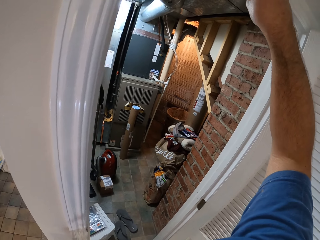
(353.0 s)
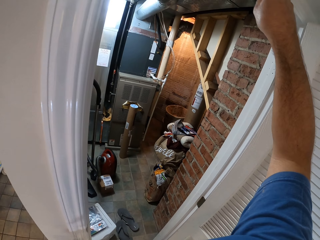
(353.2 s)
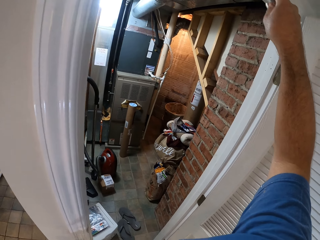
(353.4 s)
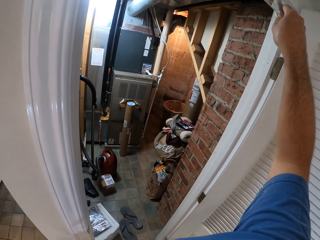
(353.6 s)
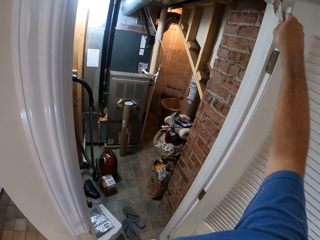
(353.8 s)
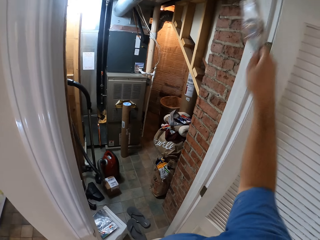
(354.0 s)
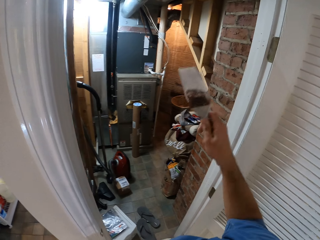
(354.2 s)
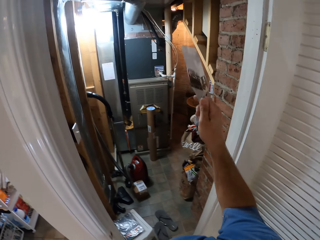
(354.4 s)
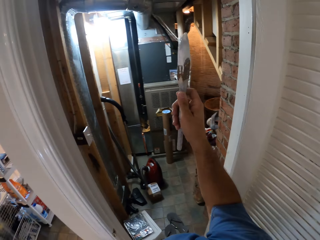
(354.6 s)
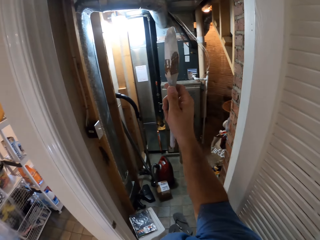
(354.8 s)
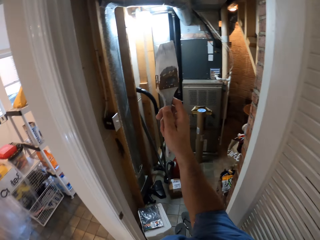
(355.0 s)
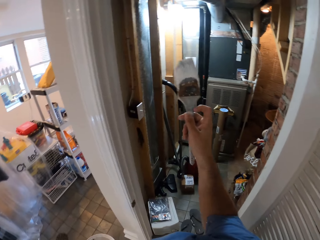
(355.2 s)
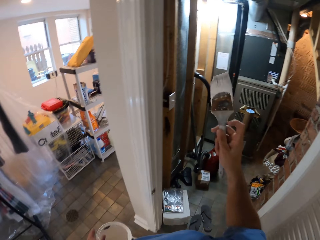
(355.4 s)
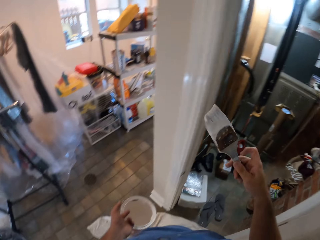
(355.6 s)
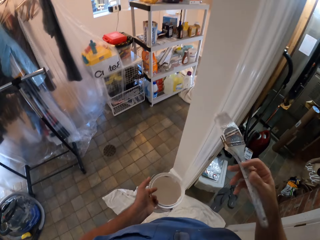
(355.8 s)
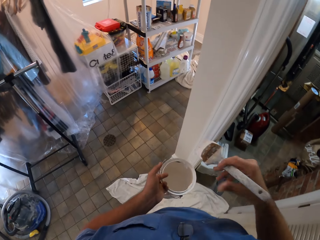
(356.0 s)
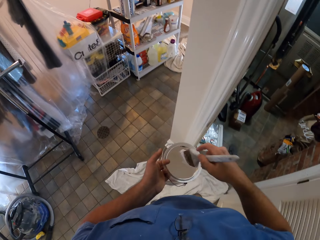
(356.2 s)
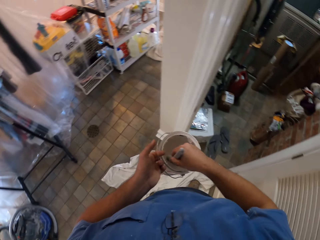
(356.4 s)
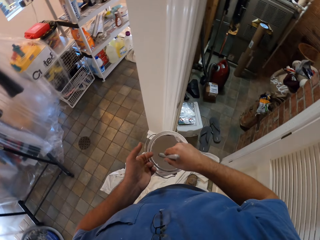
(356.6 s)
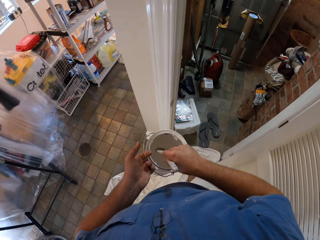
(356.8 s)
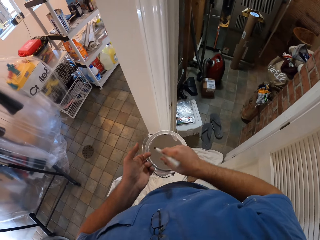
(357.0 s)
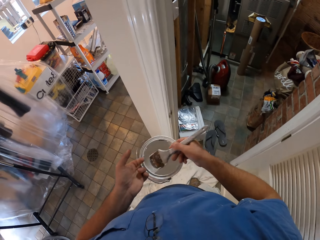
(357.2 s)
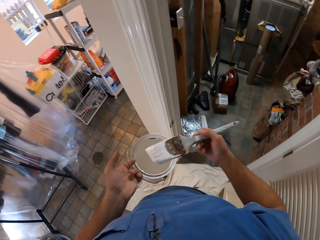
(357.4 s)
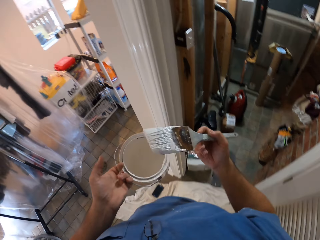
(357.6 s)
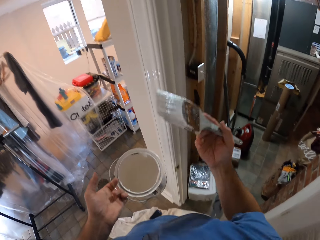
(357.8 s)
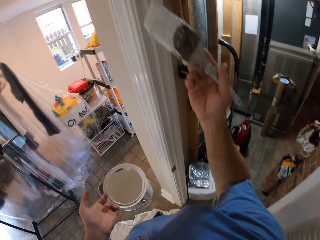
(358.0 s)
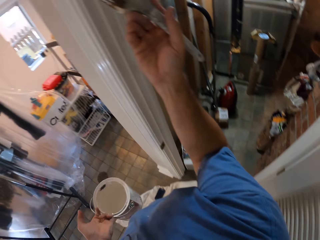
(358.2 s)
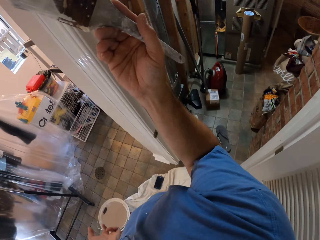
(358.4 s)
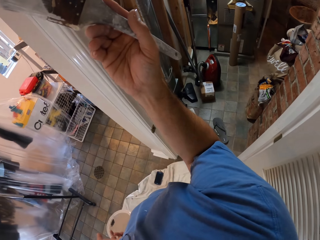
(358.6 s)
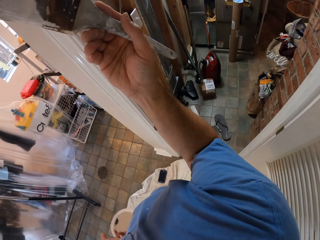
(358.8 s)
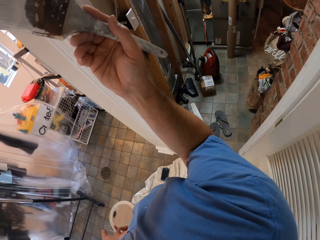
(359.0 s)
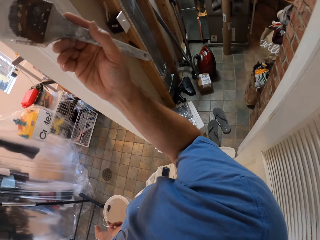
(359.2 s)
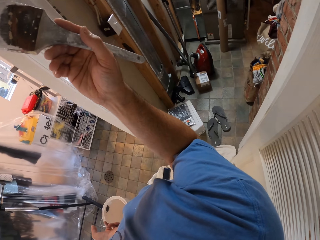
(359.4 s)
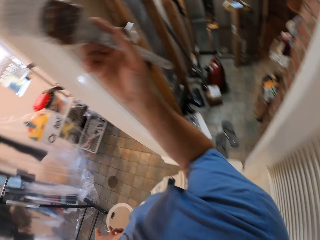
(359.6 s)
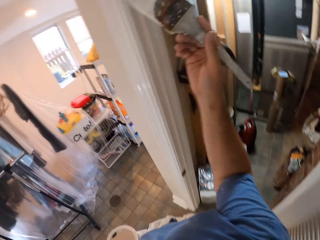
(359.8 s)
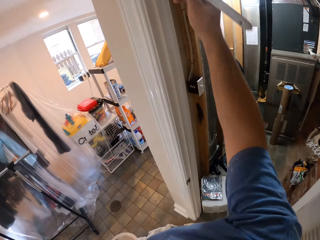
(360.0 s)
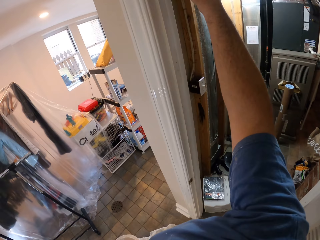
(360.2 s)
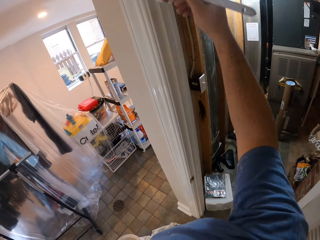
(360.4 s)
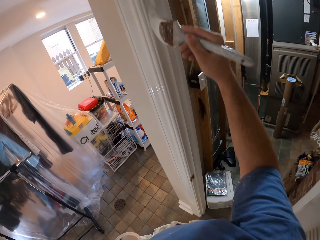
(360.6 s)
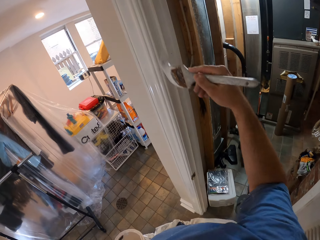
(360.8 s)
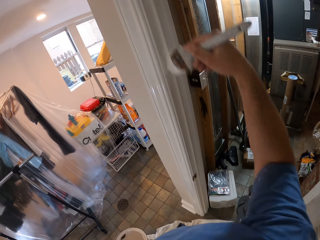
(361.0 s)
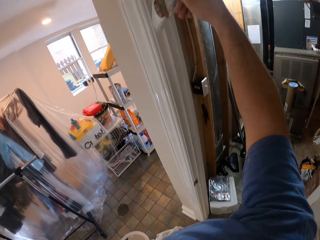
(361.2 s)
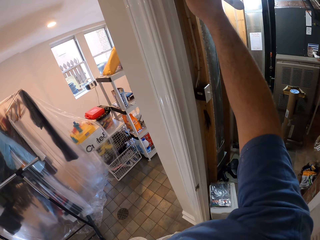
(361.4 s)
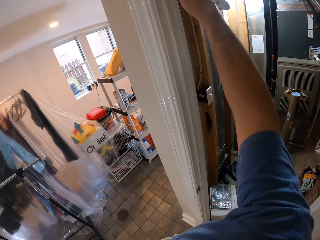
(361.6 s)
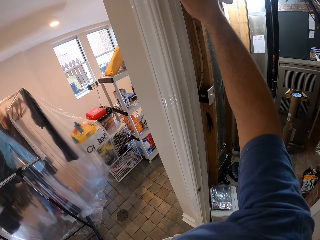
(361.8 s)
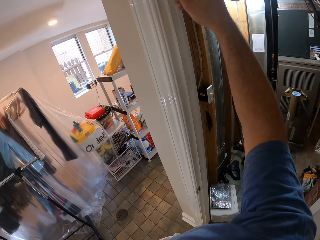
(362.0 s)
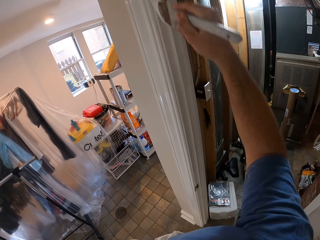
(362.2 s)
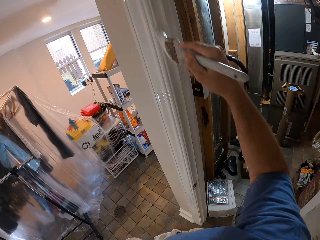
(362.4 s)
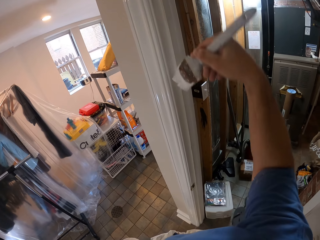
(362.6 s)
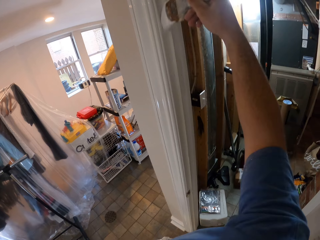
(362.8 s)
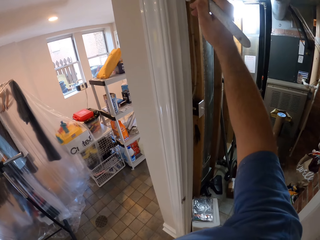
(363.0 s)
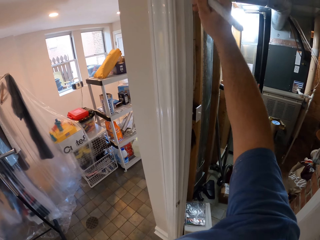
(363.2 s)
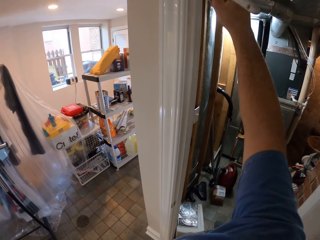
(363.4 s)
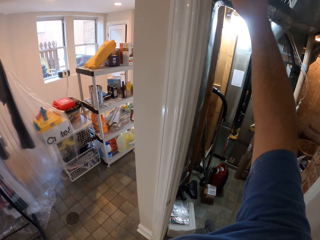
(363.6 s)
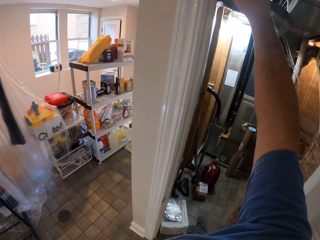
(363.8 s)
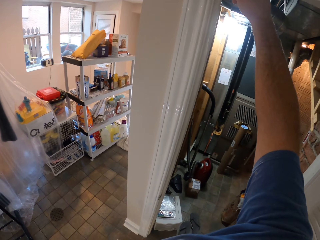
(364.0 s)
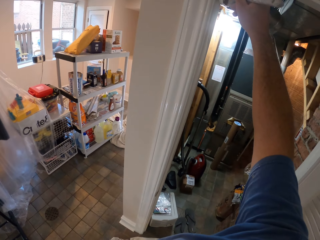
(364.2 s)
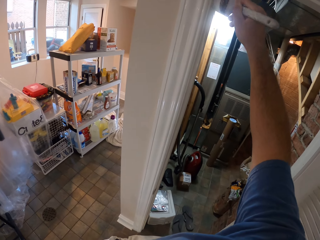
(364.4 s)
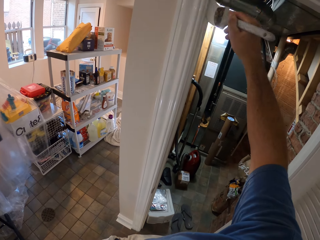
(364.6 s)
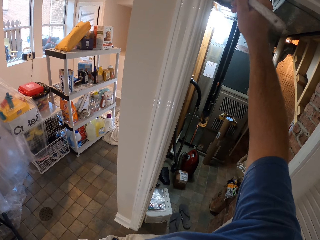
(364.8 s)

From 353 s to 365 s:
The camera wearer holds the paint brush. They dip the paint brush in the bucket of paint. They hold the paint brush. They paint the door frame with the paint brush.

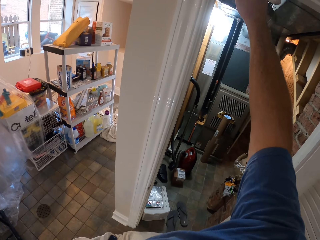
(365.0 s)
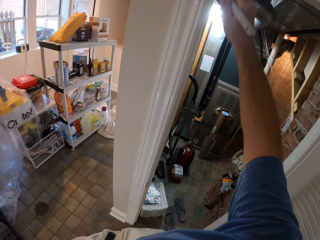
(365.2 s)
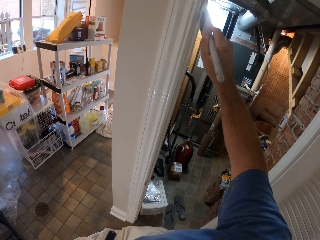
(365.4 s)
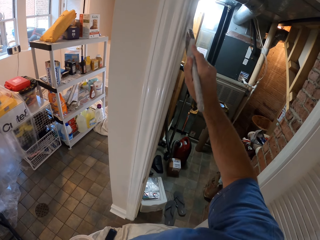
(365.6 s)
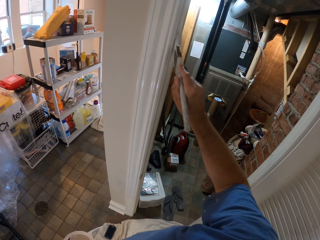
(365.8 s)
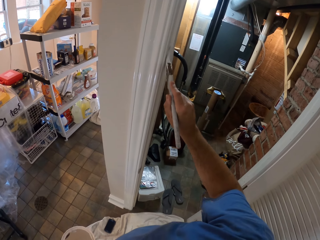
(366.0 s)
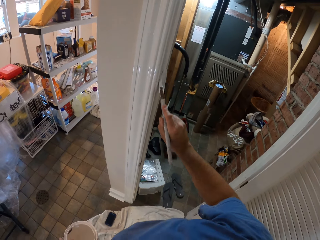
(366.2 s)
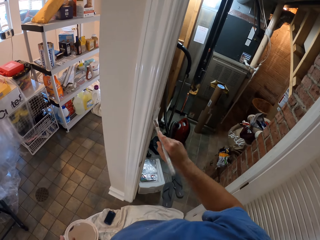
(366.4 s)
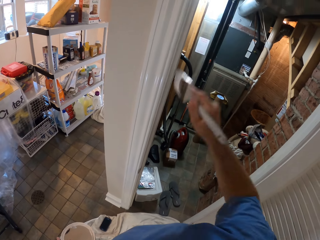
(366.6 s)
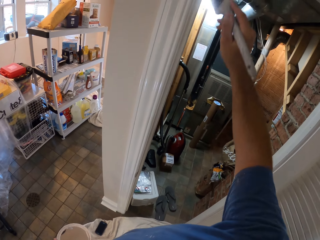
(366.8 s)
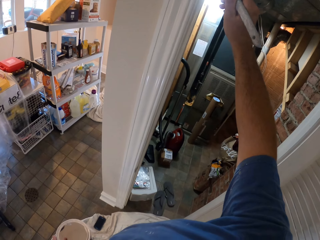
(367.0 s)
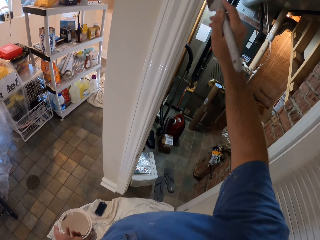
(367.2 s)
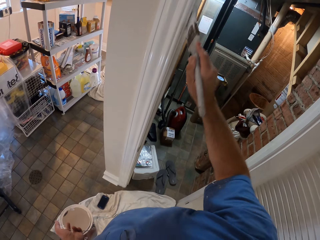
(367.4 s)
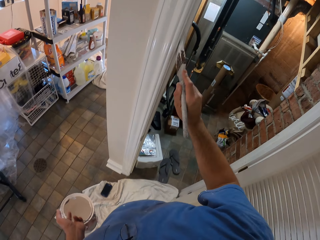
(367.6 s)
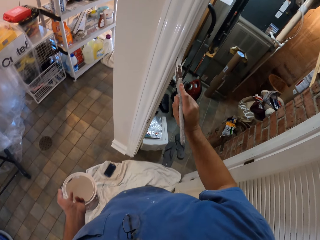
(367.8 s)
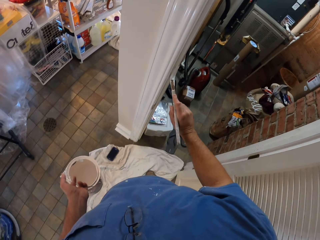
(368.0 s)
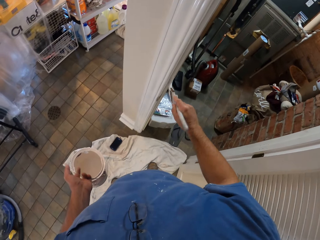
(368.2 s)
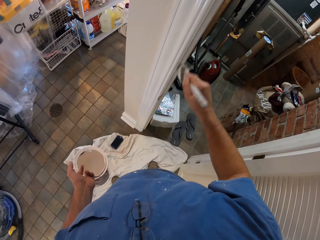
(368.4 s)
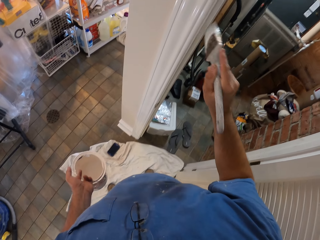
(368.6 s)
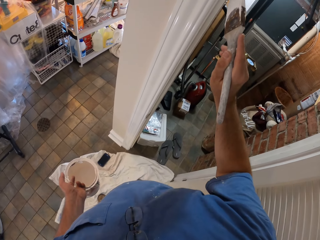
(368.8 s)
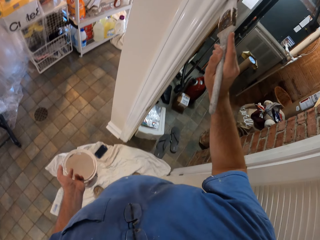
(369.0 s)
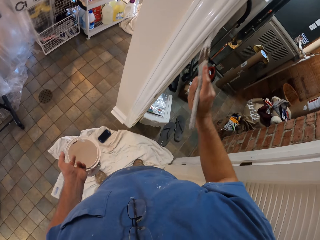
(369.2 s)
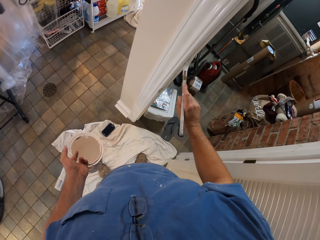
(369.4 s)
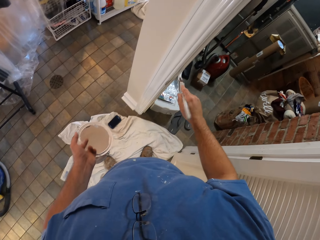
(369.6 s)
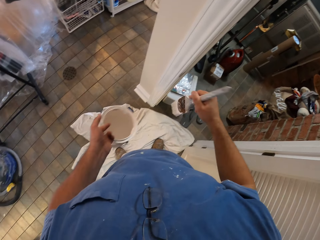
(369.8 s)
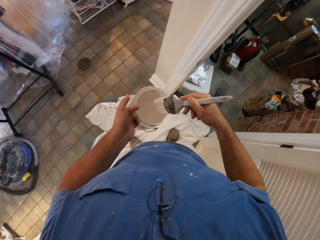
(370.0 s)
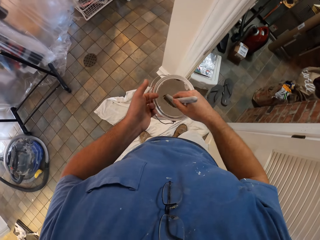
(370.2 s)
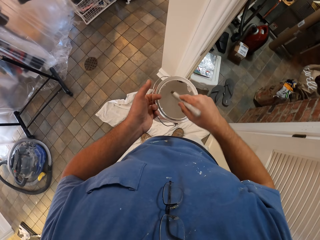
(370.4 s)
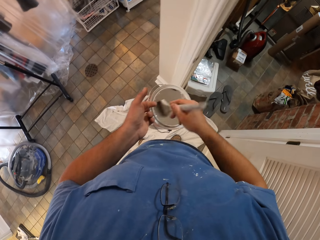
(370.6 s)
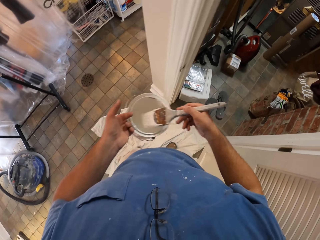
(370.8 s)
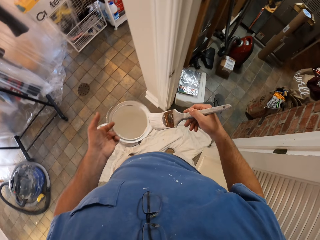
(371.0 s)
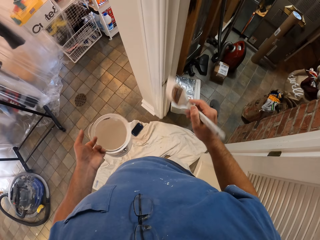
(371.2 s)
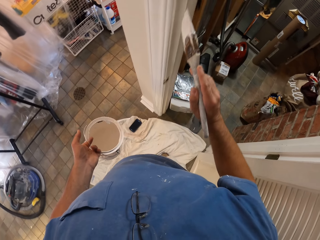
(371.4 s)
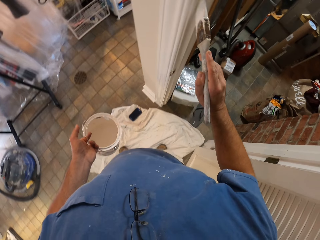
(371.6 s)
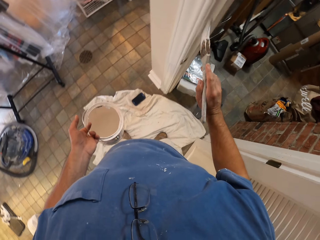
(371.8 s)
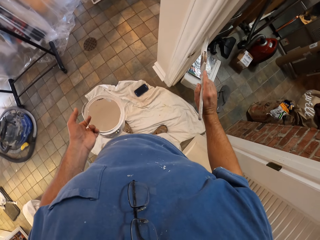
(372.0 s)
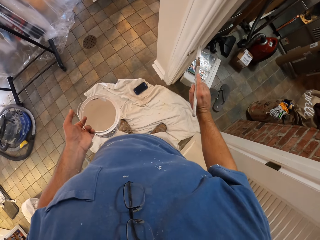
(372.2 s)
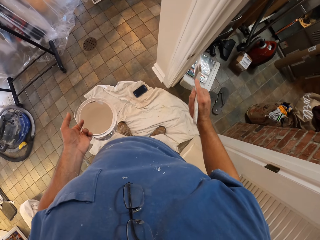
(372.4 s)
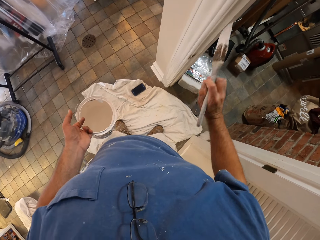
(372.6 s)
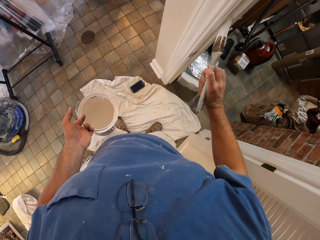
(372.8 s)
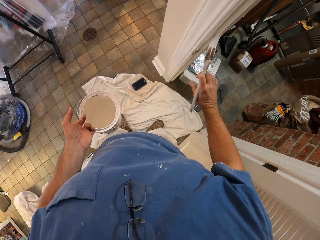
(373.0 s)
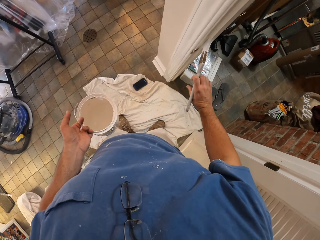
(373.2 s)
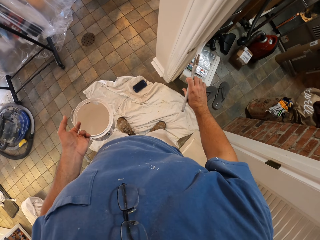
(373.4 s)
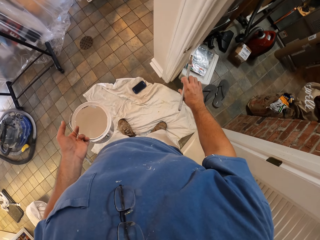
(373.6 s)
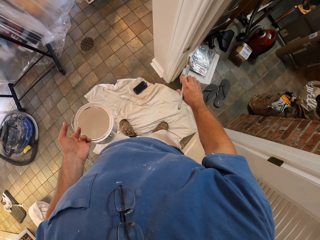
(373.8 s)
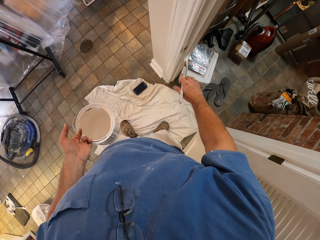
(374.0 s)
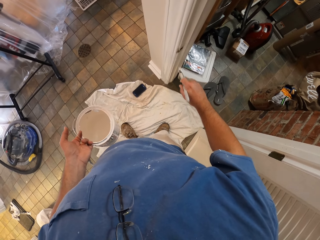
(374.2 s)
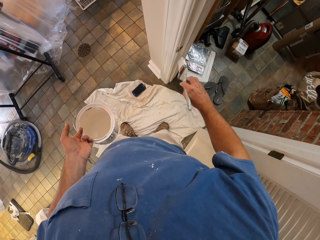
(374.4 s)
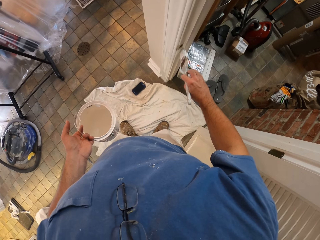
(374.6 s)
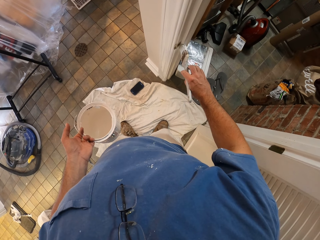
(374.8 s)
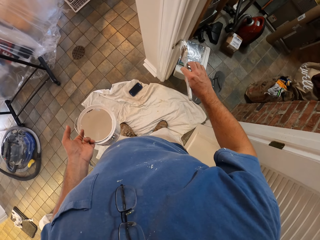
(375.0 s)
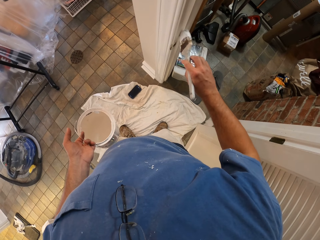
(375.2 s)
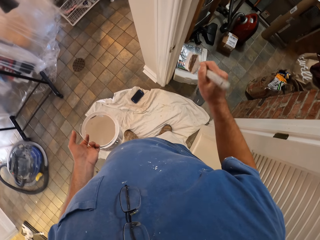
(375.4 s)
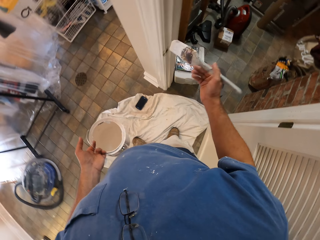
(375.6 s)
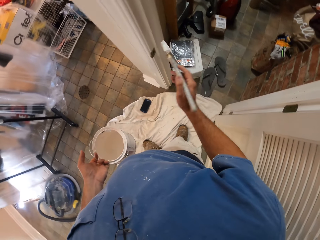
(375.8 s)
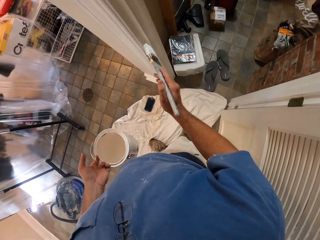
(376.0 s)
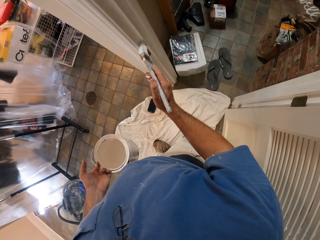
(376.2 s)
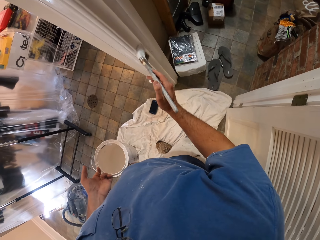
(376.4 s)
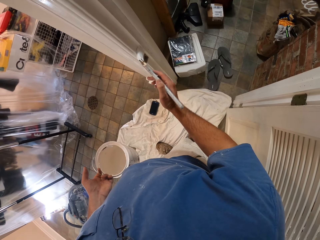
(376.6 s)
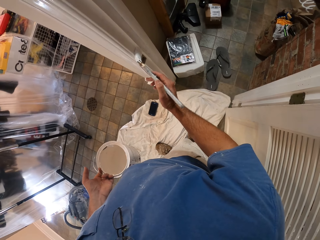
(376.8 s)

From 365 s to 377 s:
The camera wearer dips the paint brush in the bucket of paint. They rub the paint brush on the paint can. They paint the door frame with the paint brush.
